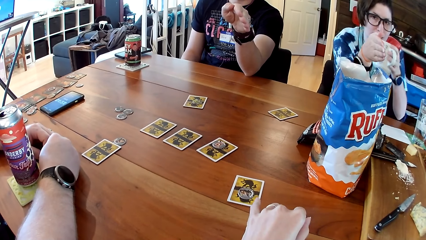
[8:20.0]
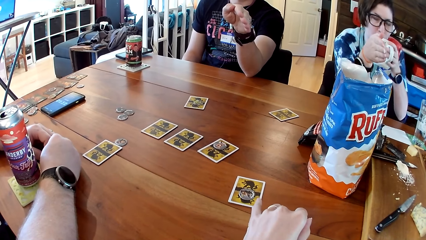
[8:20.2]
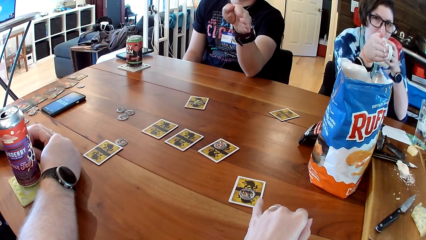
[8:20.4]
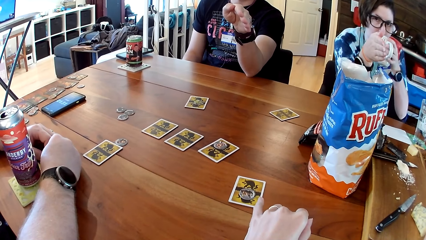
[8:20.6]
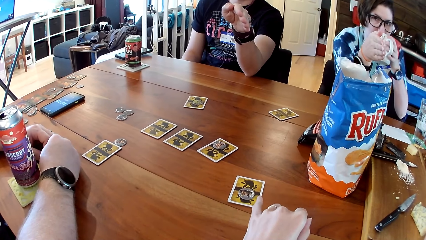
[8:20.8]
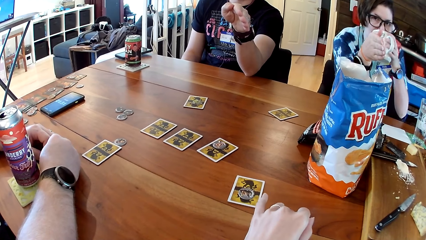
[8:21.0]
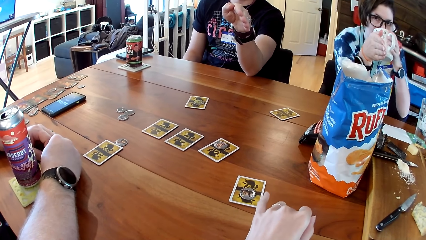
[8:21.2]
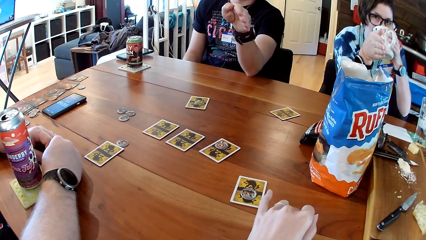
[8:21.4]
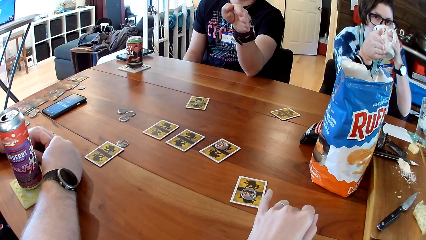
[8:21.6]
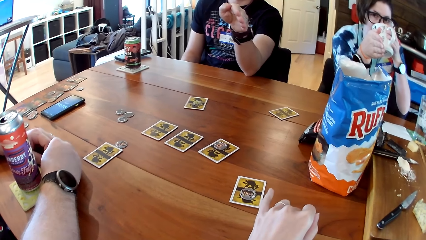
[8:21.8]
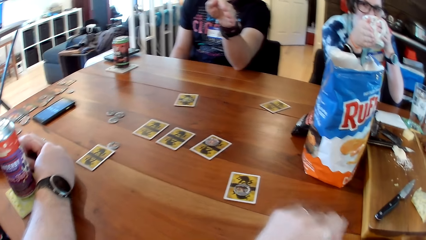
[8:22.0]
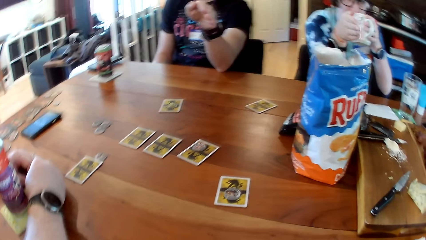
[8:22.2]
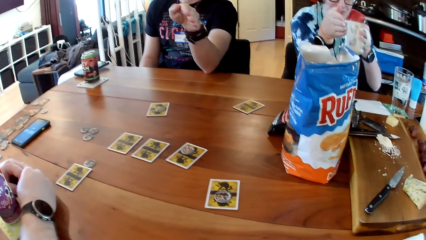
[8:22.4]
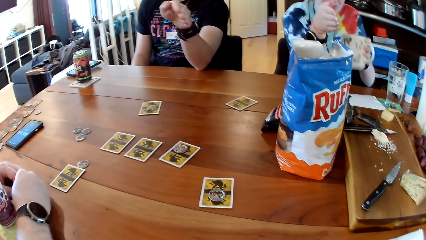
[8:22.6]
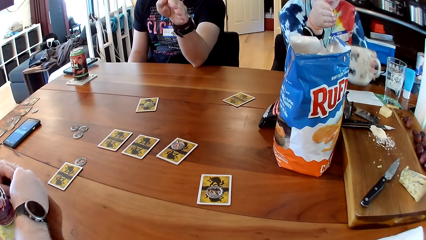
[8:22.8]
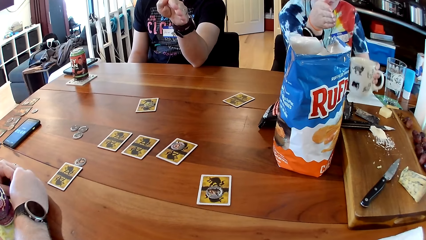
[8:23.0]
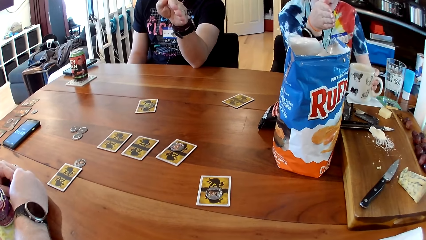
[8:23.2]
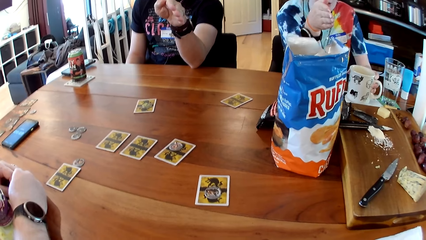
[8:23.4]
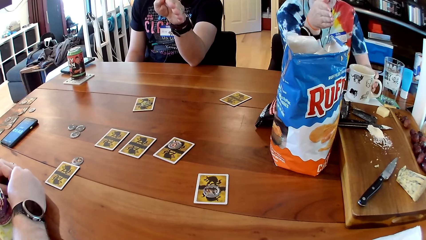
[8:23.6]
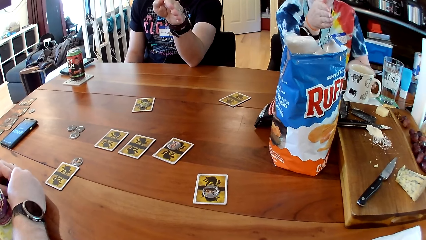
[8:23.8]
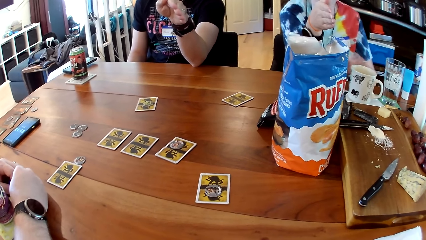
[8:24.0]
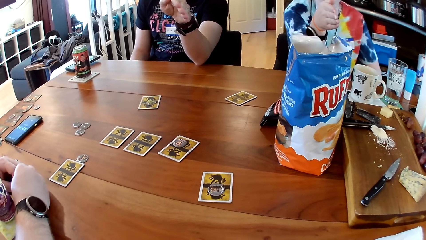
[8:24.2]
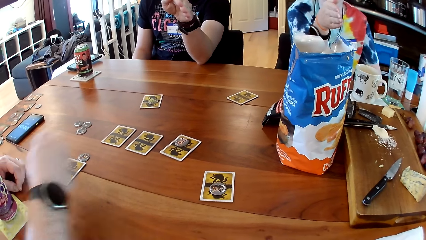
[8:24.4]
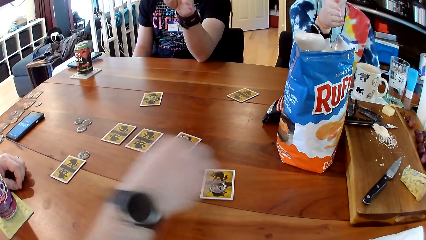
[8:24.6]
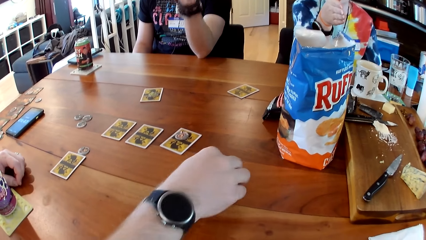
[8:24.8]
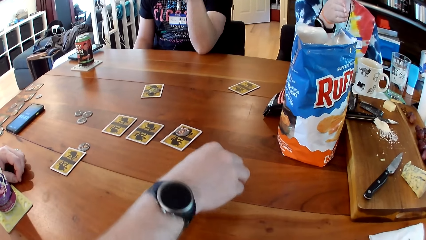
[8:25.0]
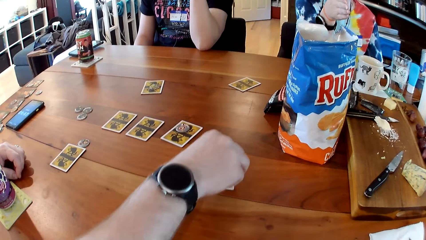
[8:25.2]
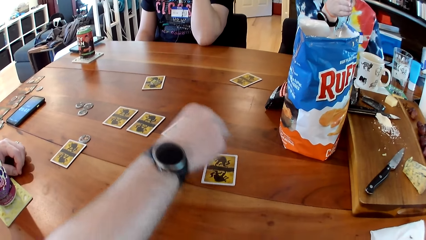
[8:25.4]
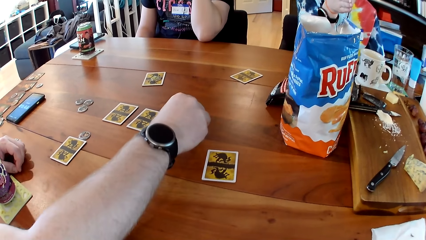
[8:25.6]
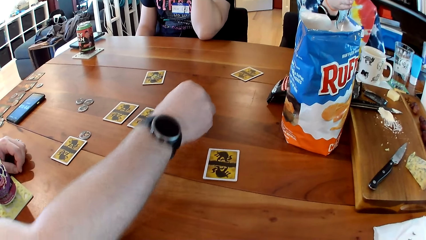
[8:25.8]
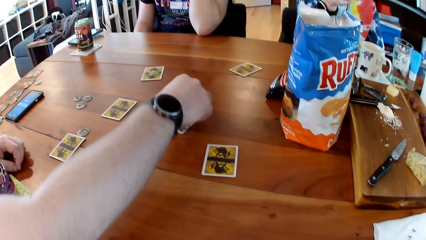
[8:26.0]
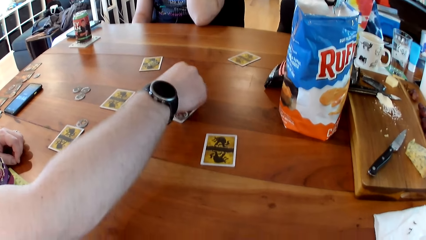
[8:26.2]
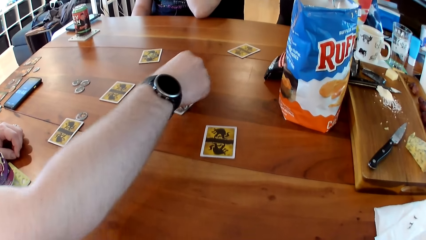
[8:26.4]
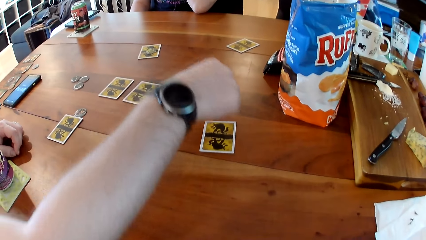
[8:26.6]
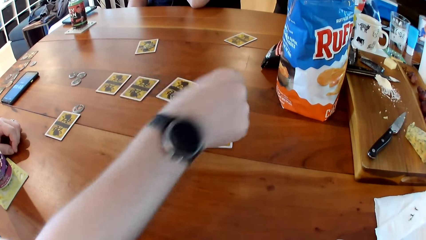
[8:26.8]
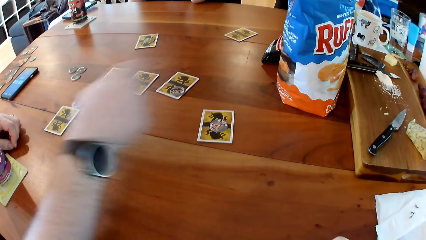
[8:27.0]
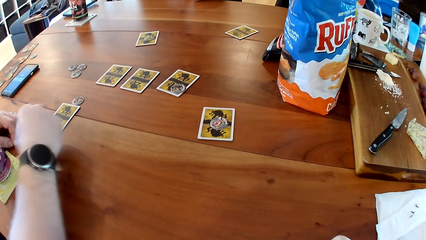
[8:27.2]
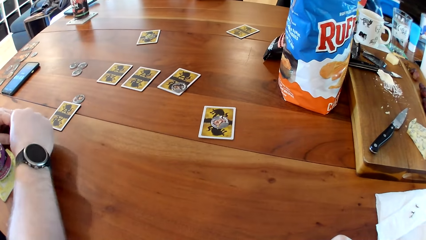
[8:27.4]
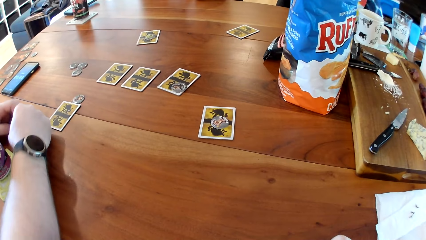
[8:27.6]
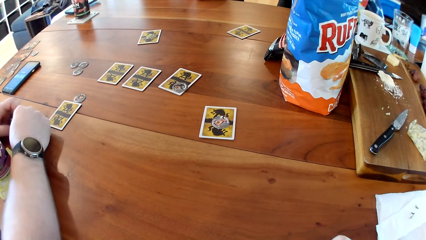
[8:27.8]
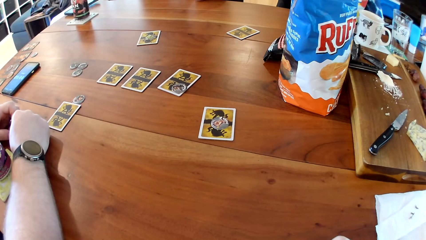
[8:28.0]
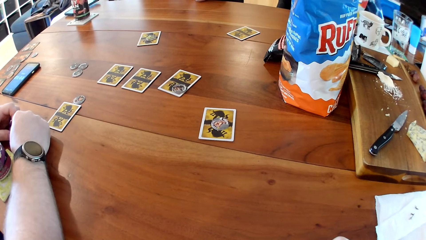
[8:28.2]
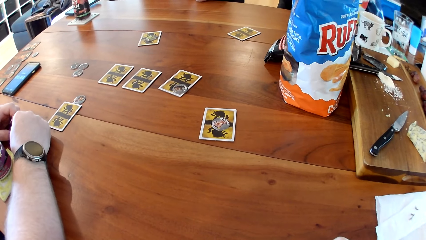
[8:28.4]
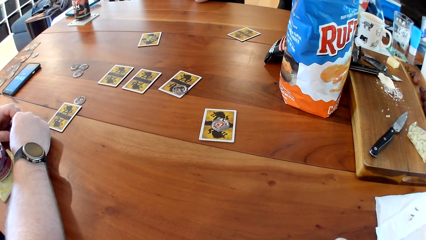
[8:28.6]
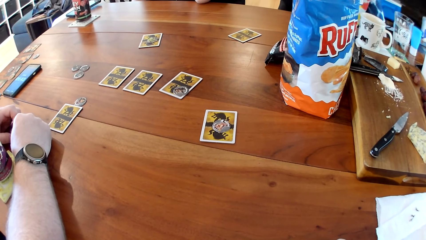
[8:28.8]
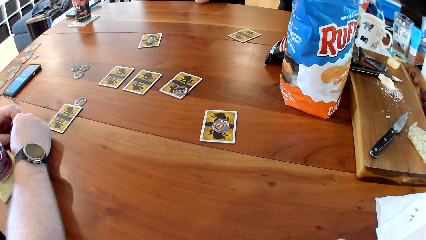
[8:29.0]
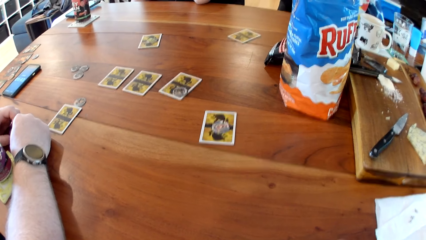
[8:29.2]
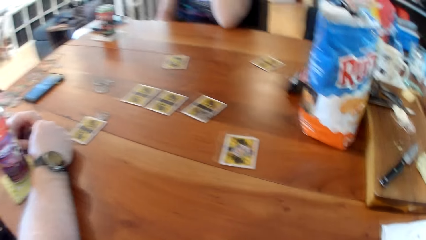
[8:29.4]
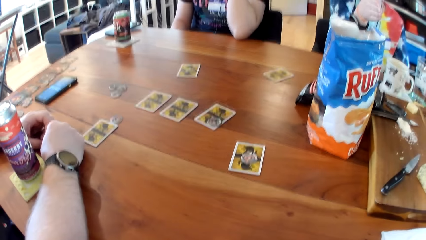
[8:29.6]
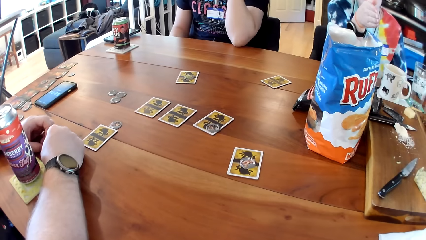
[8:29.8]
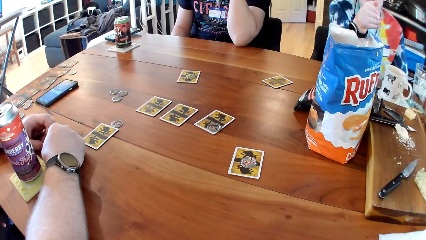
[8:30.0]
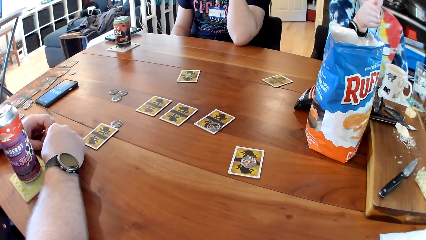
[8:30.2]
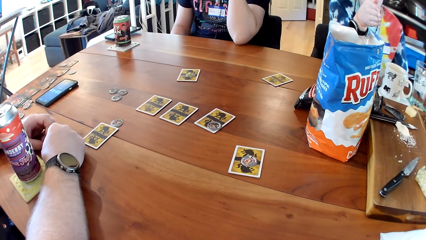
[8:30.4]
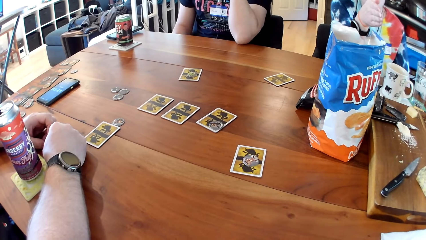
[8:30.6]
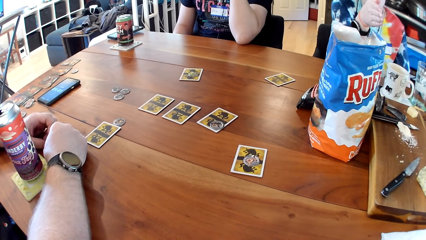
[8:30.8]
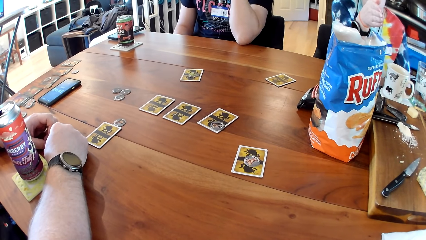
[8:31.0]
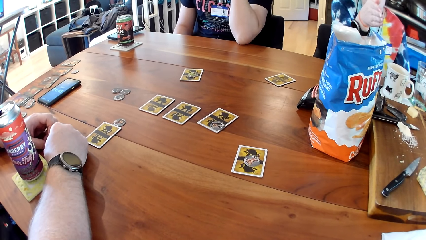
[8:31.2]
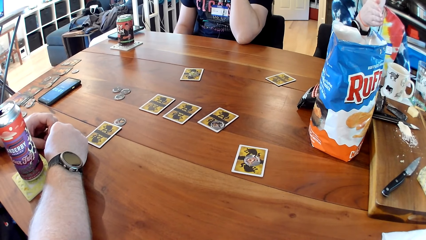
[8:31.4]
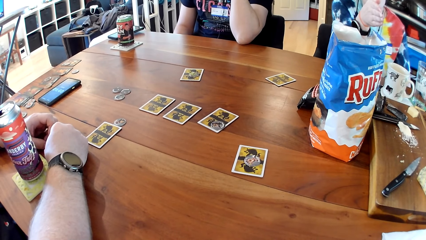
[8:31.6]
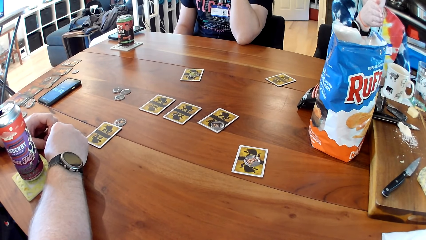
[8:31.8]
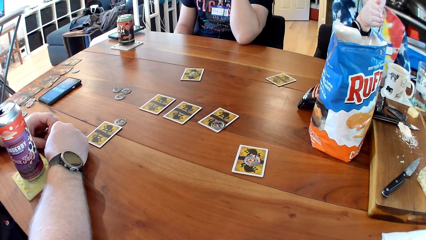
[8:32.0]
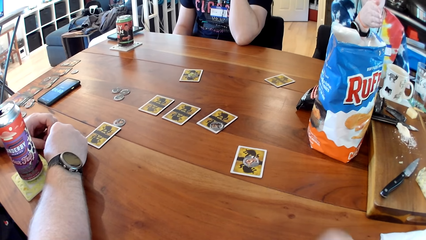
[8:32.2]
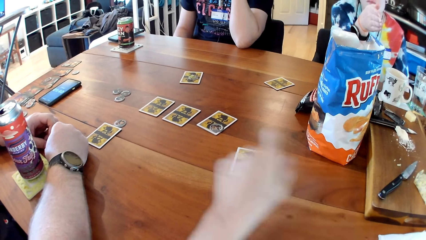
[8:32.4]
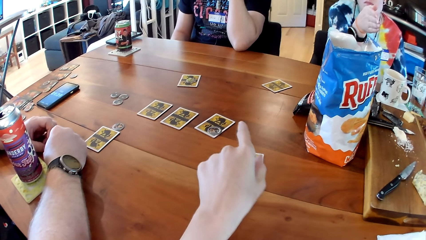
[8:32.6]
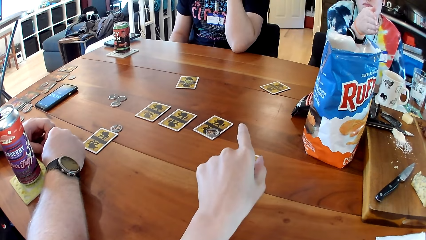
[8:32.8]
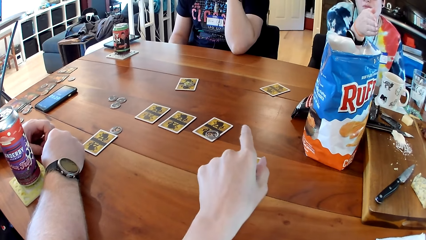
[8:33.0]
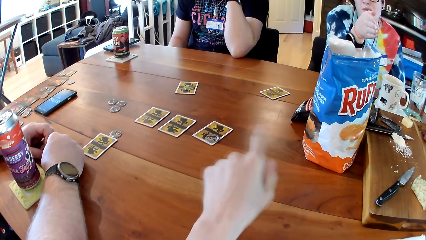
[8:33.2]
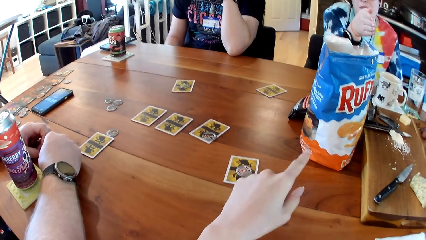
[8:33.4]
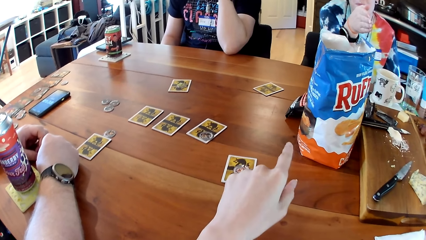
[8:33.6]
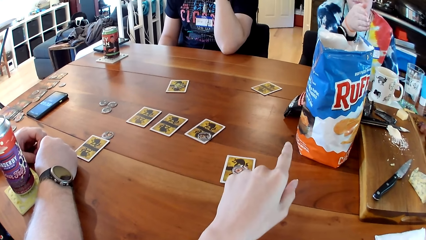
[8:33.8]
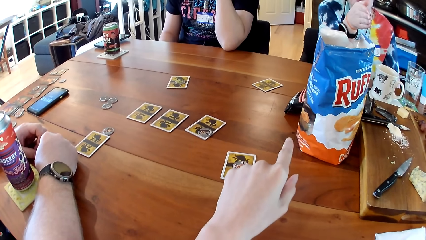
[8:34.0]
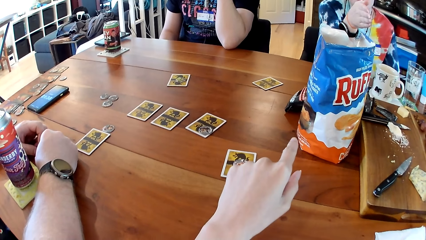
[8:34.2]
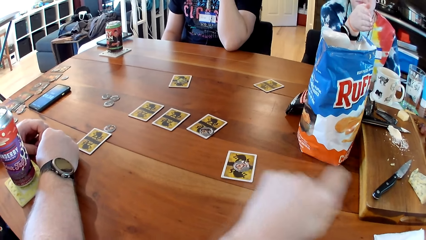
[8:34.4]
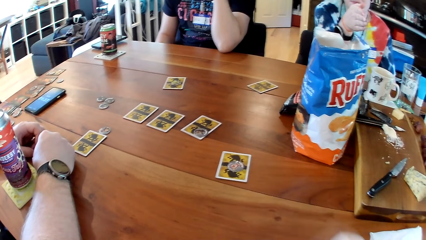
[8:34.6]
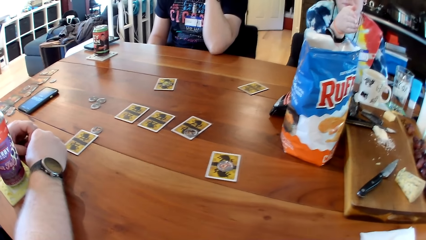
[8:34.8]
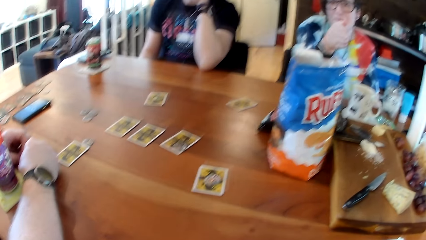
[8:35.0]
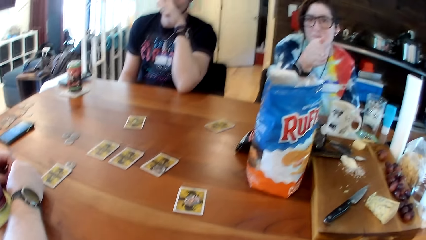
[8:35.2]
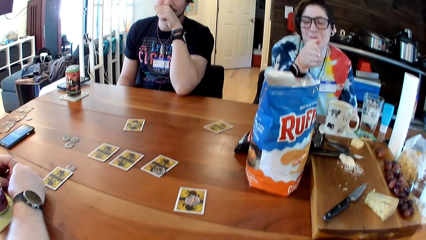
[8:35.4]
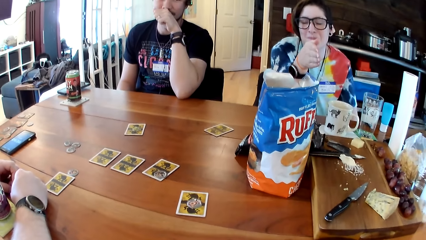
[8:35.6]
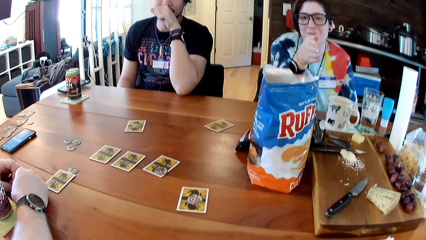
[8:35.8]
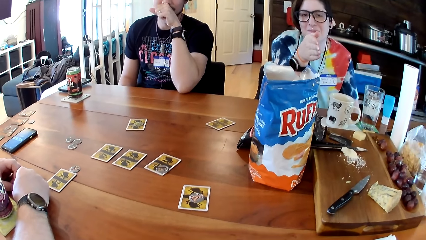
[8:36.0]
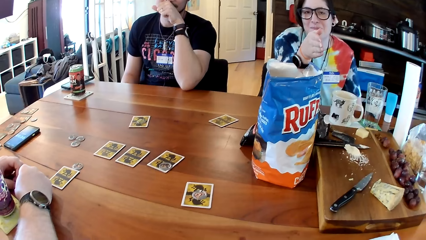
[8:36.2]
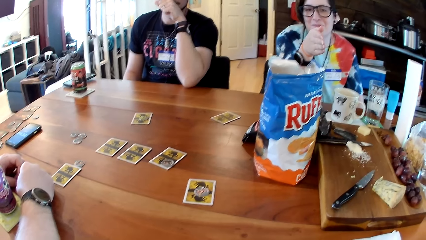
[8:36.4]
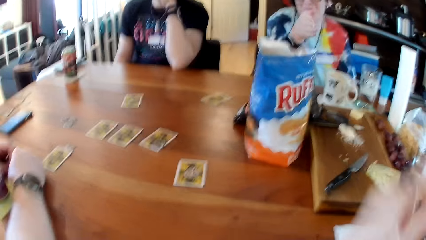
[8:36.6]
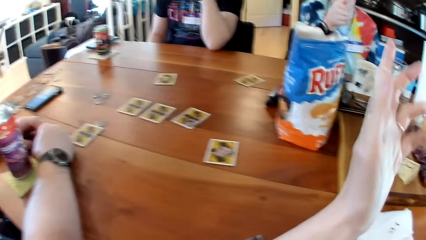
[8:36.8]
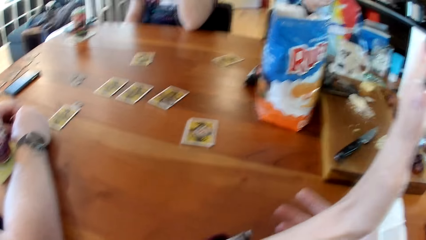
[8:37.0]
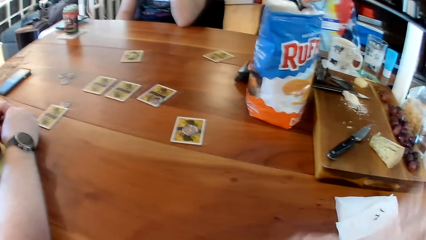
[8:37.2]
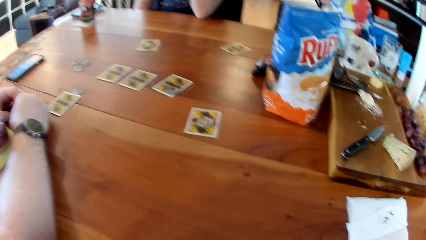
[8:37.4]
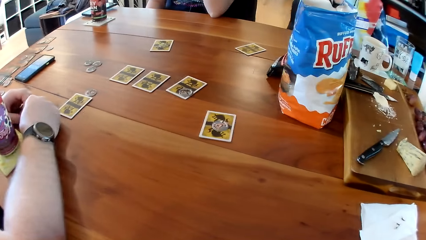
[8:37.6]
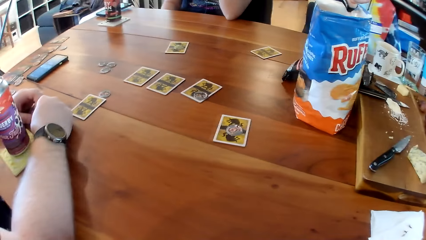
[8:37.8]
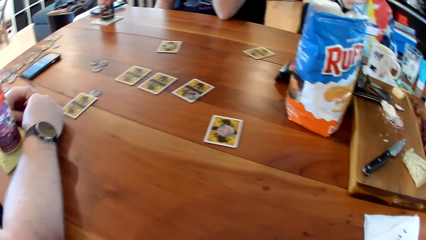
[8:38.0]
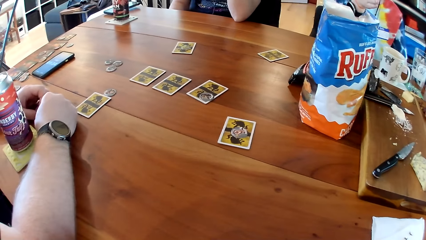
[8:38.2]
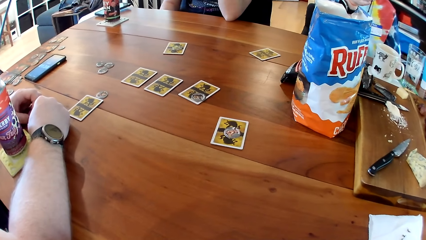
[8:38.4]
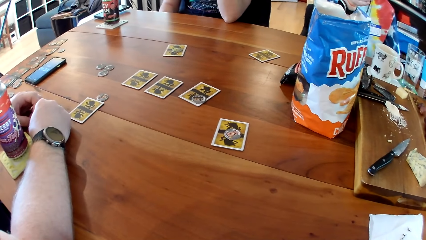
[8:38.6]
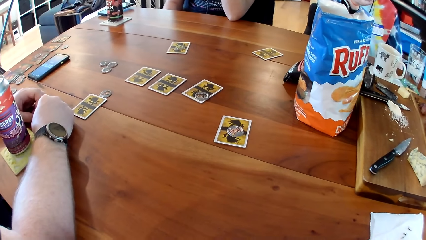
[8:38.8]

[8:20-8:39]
A woman drinks from the cup in her left hand. The woman drops the cup on the table with her left hand. A man picks up the chip from the card with his right hand. The man drops the chip on the card with his right hand. The man picks up the chip from the card with his right hand. The man drops the chip on the card with his right hand. A person places the coins on the card. The camera wearer points on the cards on the table.
